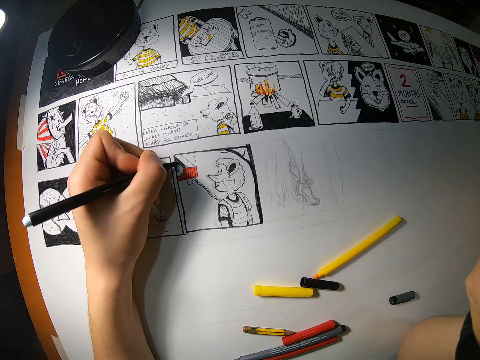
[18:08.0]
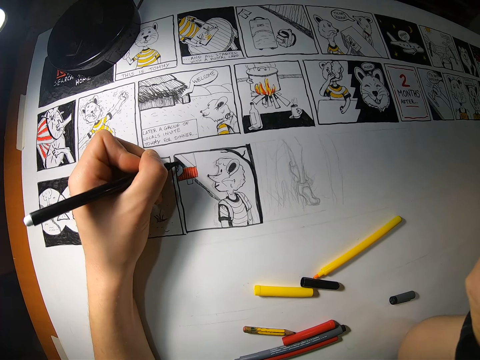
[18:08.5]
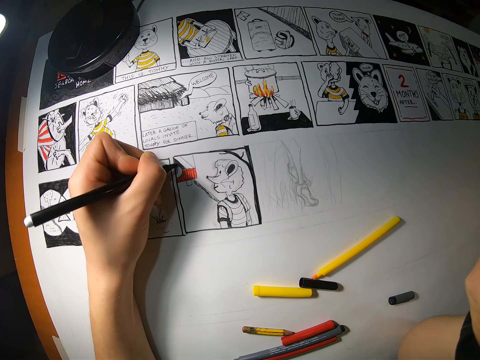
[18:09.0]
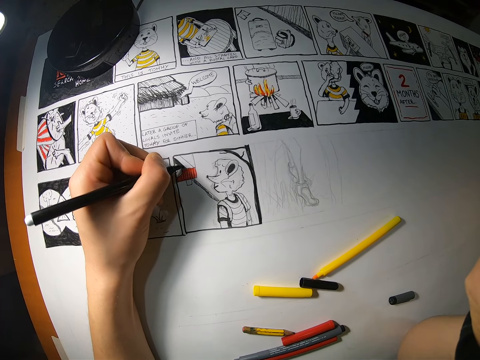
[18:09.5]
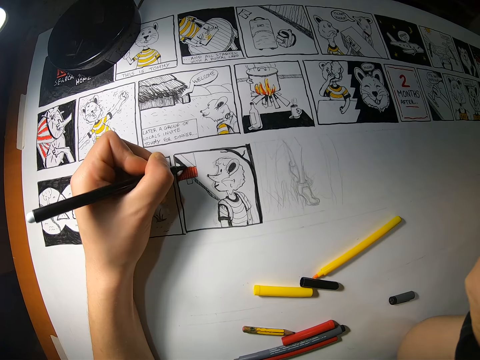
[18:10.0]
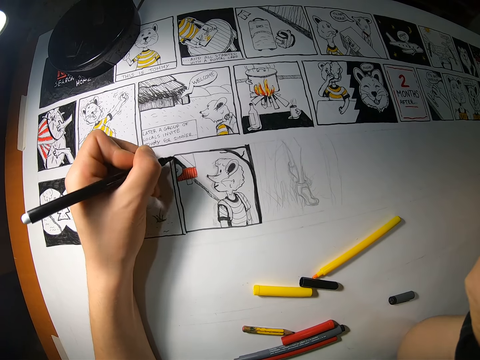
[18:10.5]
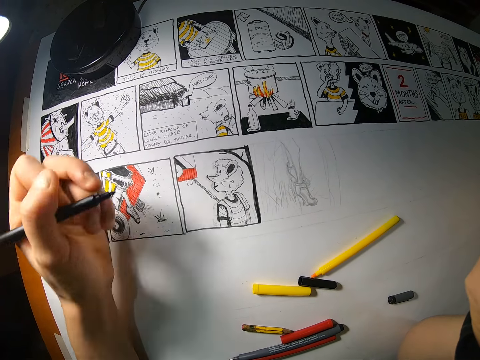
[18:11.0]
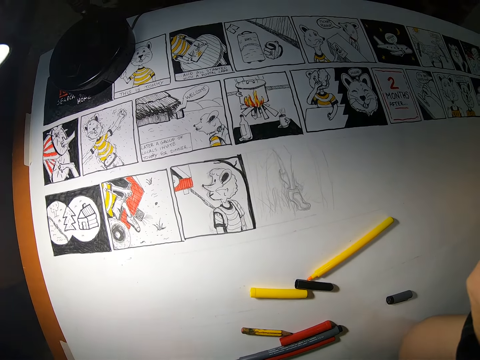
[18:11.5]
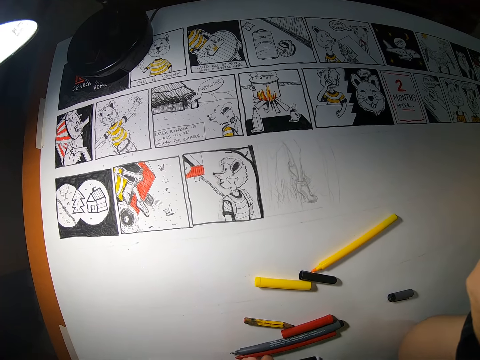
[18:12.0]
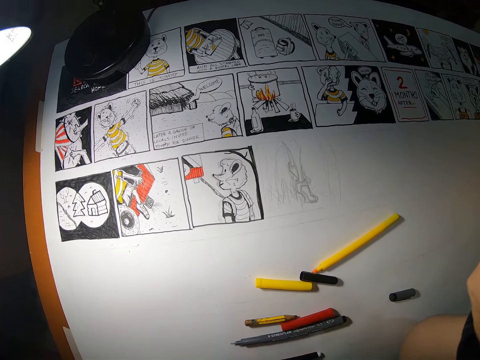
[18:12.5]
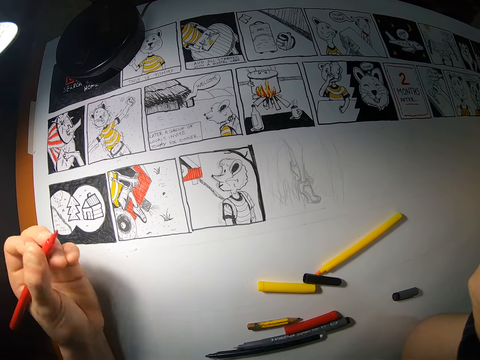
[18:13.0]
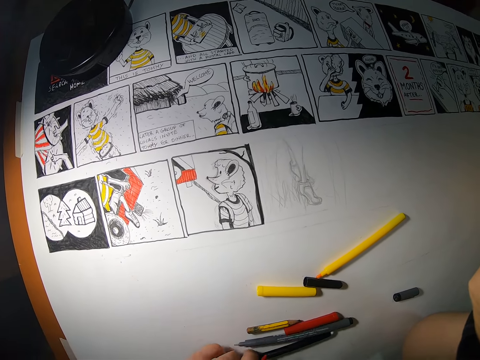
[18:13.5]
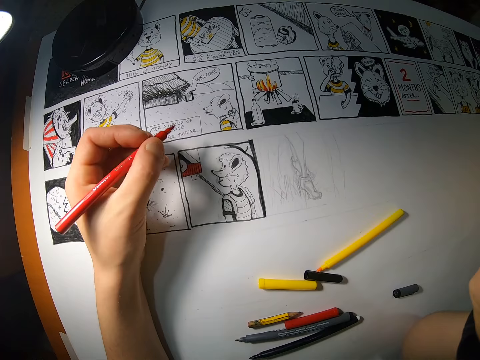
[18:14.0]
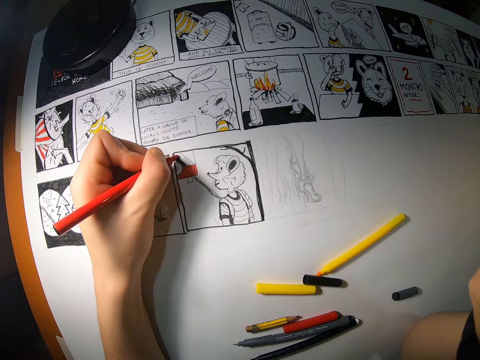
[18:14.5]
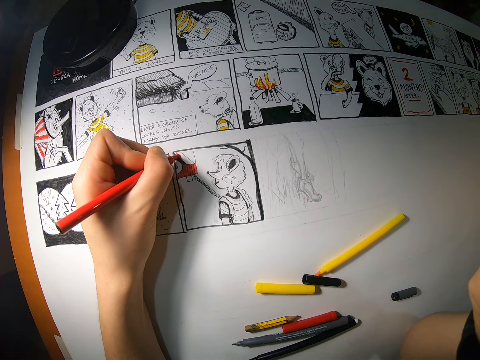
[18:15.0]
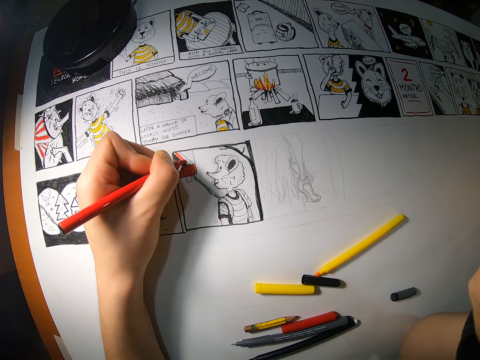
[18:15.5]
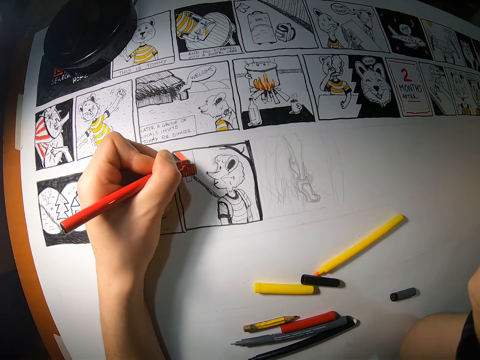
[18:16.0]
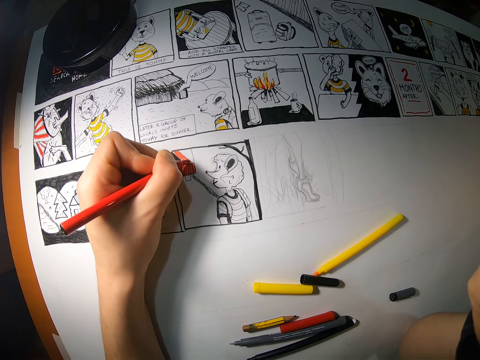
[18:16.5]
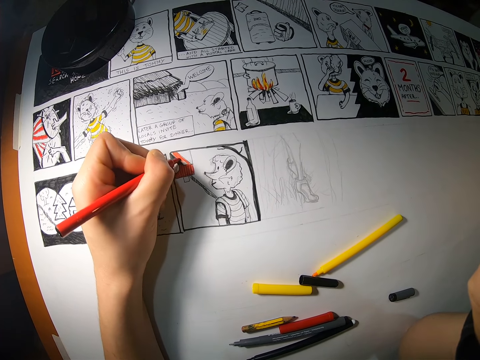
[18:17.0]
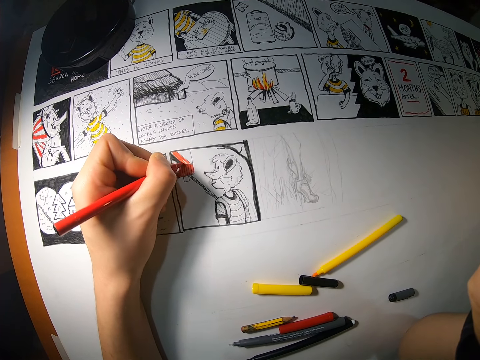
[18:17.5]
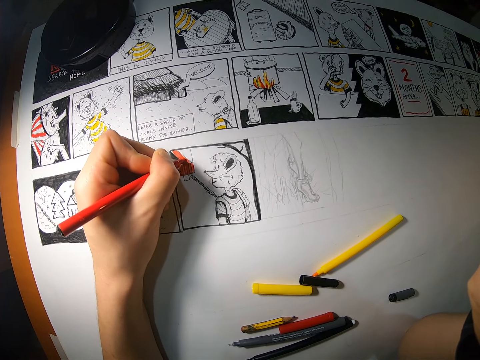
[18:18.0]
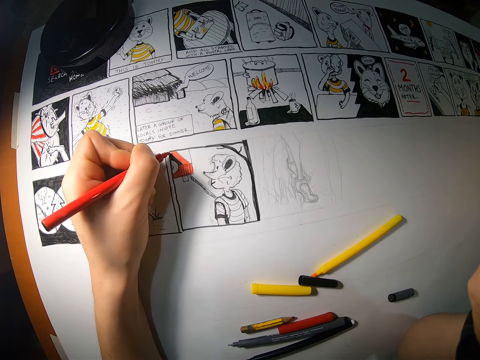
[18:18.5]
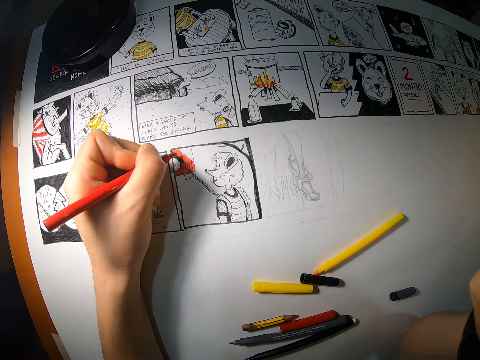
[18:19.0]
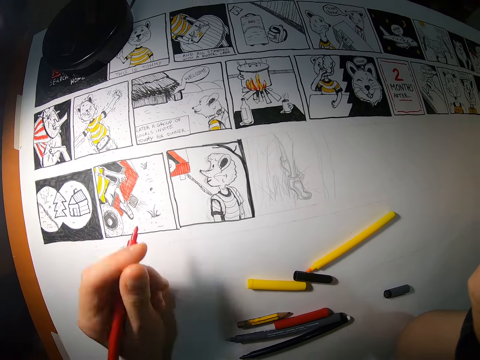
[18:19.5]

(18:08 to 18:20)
The camera wearer checks the image on the cardboard. She moves her left hand from the cardboard. She drops the black marker in her left hand on the cardboard. She picks up the red marker from the cardboard with her left hand. She draws on the cardboard with the red marker in her left hand.

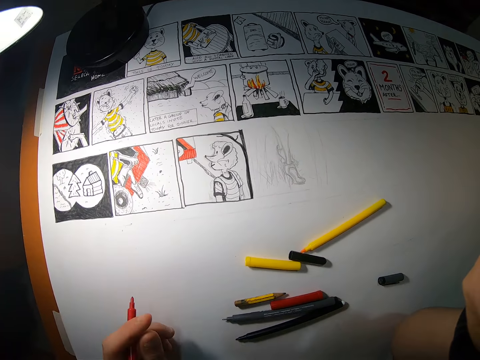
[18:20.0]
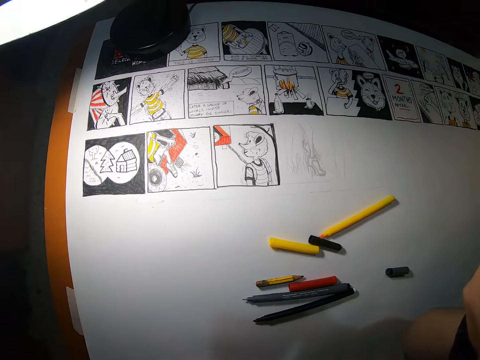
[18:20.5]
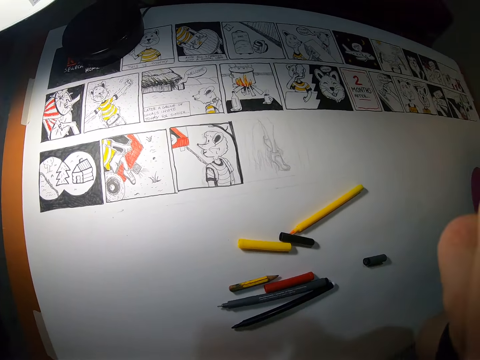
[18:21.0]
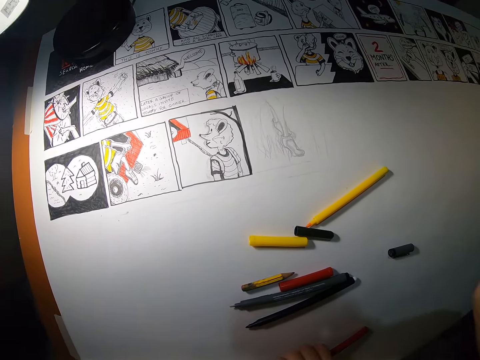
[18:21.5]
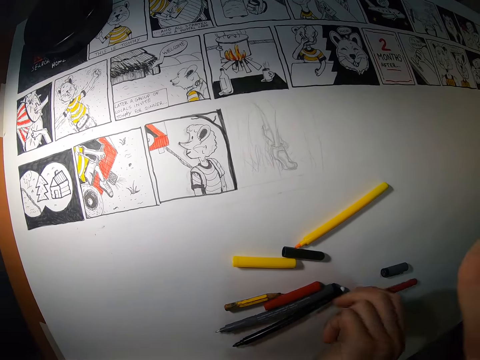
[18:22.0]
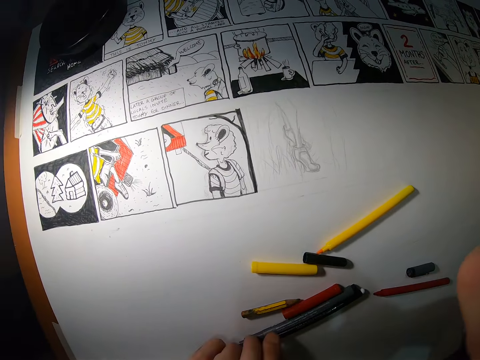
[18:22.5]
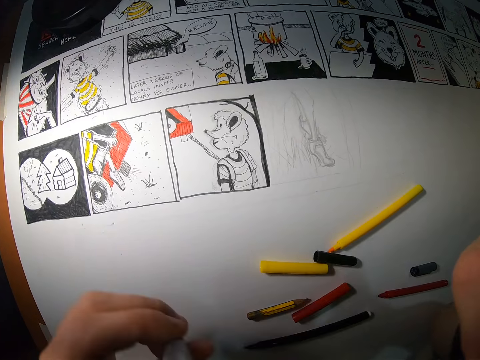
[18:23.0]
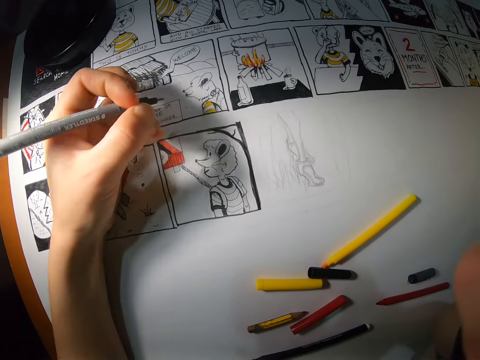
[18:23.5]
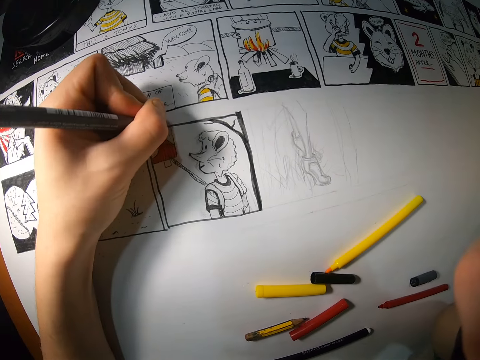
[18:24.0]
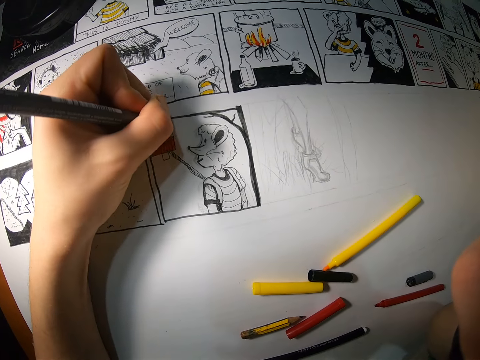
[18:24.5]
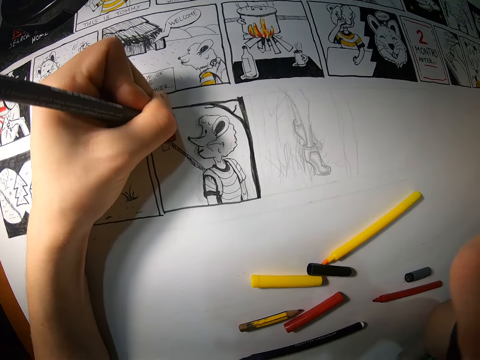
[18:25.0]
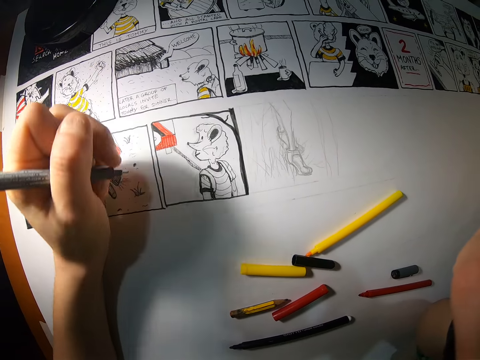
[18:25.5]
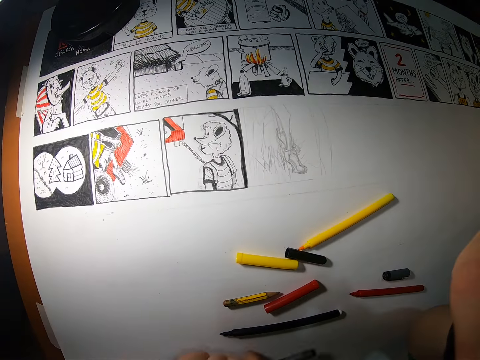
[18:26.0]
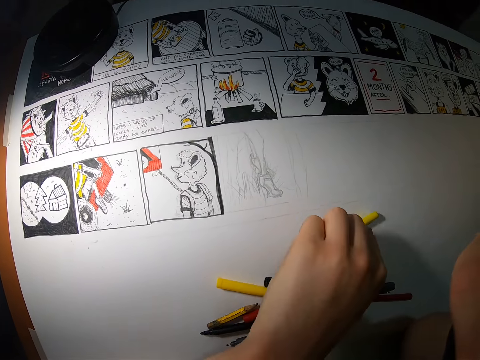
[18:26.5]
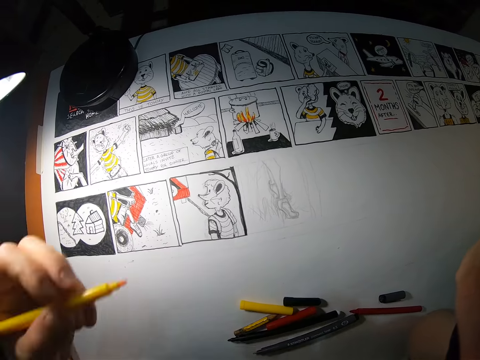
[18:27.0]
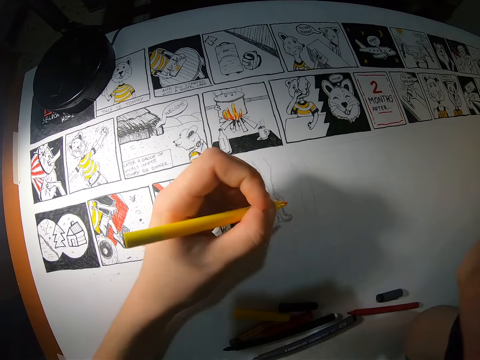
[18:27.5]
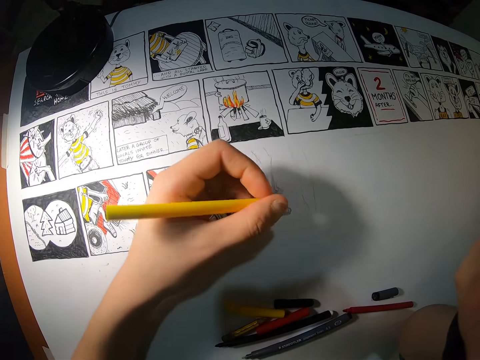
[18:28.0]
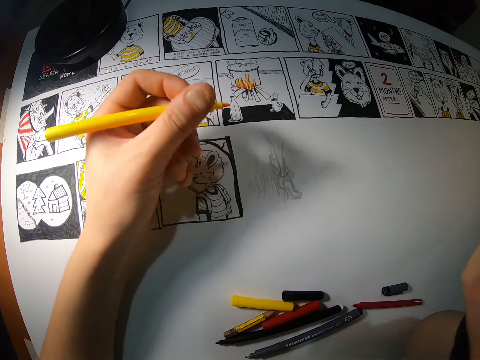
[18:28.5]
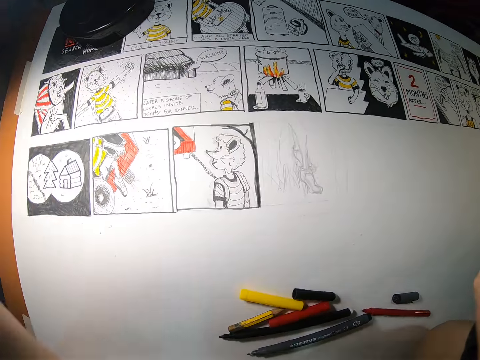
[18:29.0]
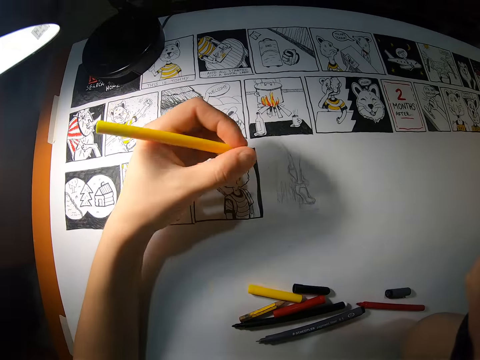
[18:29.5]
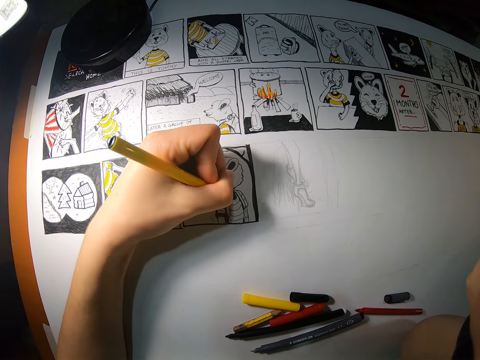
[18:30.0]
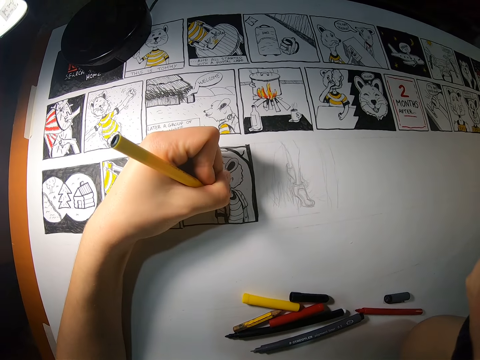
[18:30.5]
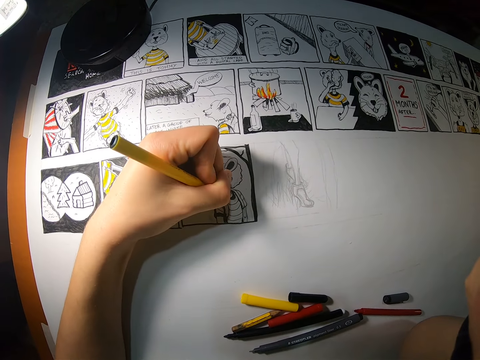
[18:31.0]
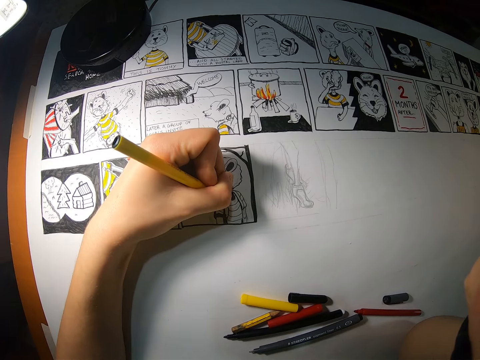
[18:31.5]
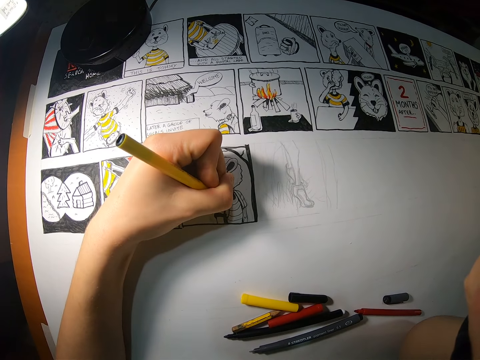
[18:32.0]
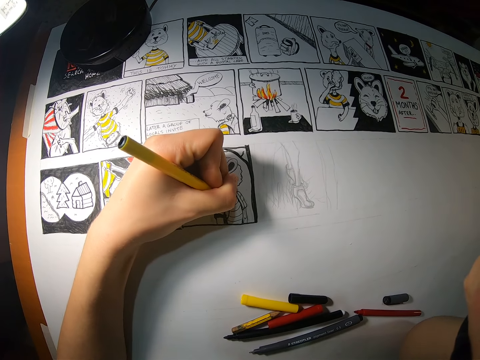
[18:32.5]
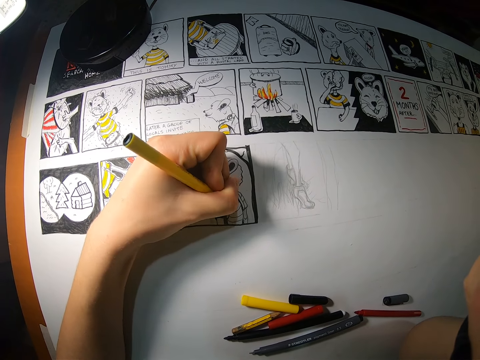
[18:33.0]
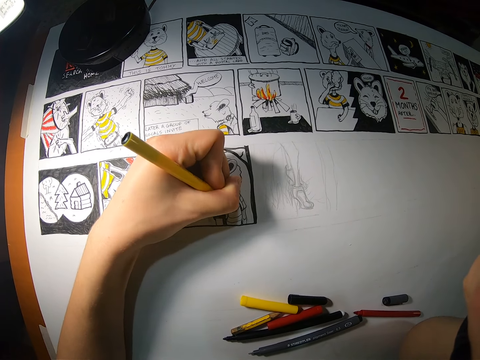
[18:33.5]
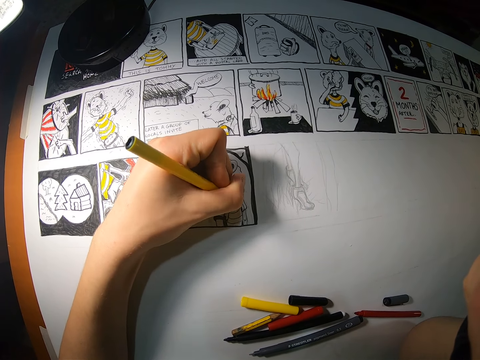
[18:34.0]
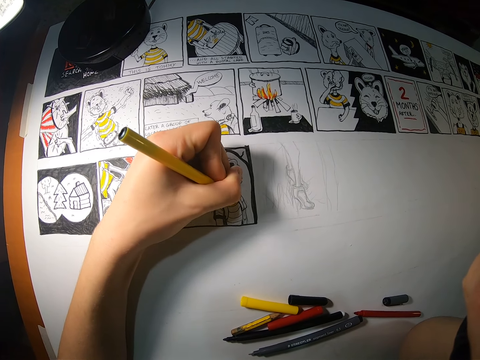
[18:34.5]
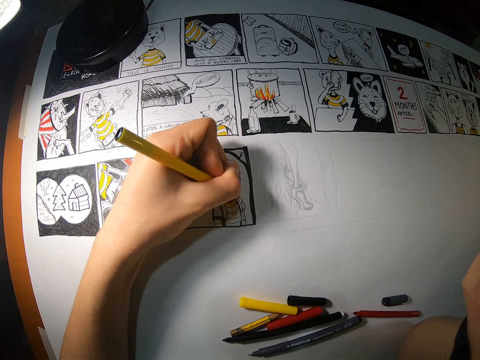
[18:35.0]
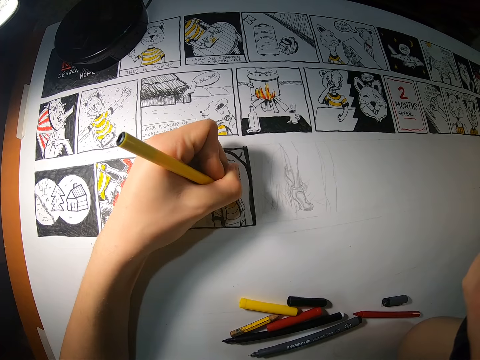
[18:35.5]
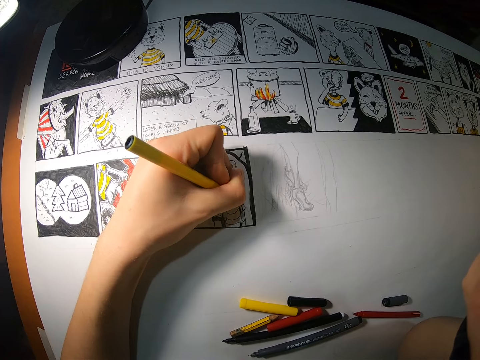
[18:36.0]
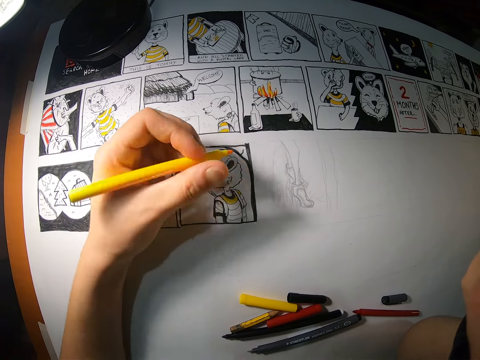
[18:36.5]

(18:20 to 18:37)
The camera wearer drops the red pen on the table with his left hand. He picks up a pen from the table with his left hand. He draws on the paper on the table with the pen in his left hand. He drops the pen on the table with his left hand. He picks up a yellow pen from the table with his left hand. He draws on the paper on the table with the yellow pen in his left hand.
